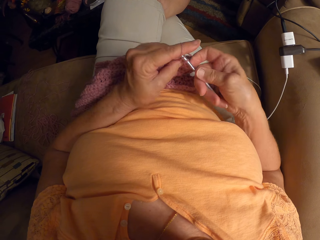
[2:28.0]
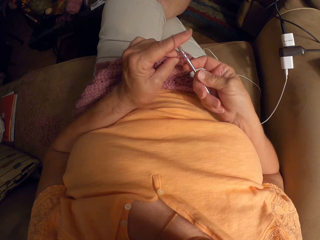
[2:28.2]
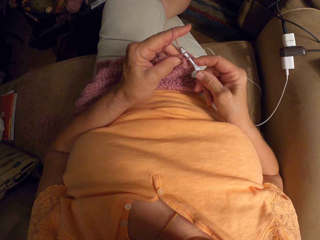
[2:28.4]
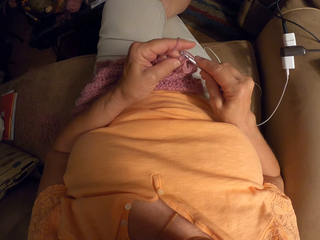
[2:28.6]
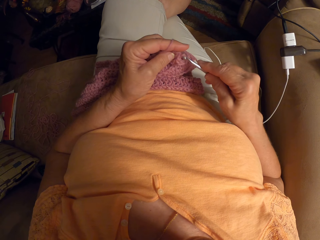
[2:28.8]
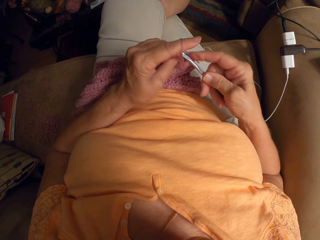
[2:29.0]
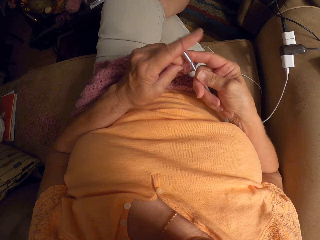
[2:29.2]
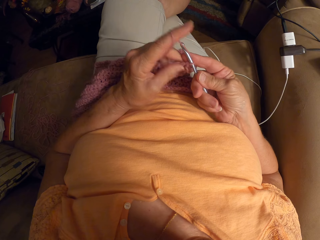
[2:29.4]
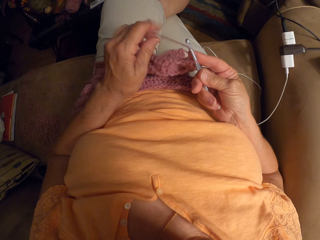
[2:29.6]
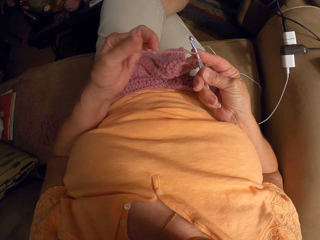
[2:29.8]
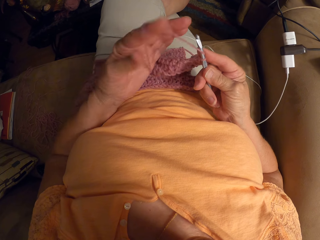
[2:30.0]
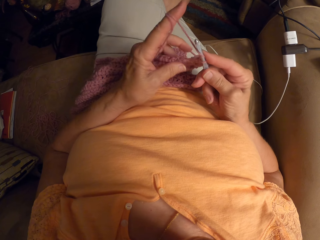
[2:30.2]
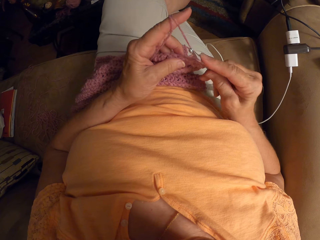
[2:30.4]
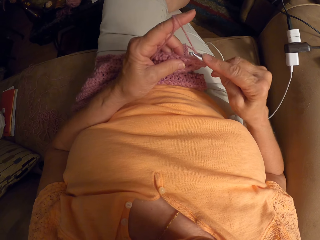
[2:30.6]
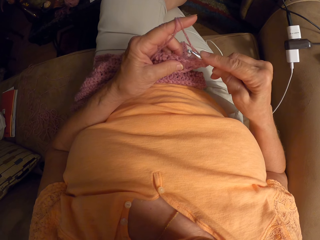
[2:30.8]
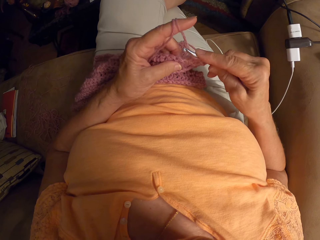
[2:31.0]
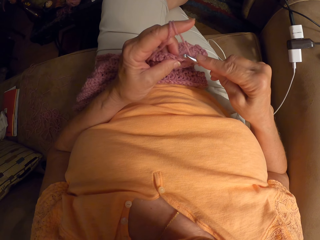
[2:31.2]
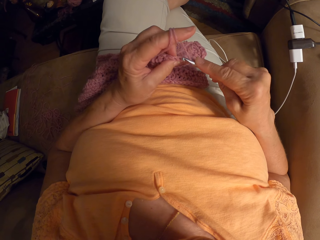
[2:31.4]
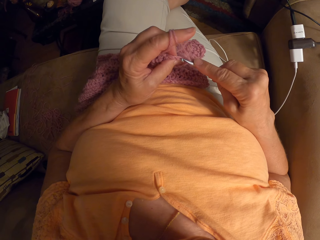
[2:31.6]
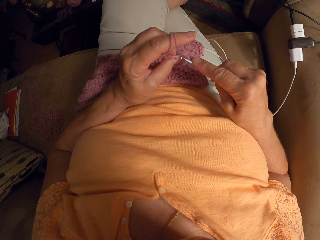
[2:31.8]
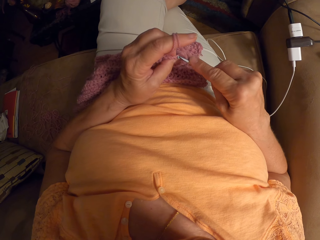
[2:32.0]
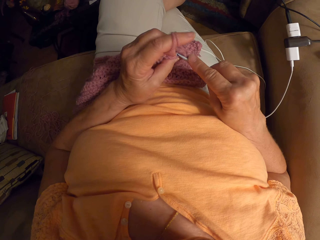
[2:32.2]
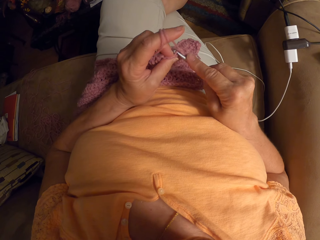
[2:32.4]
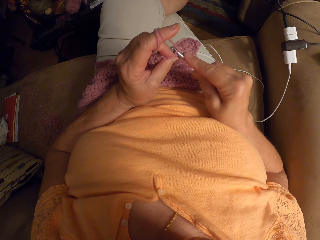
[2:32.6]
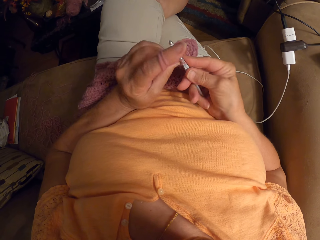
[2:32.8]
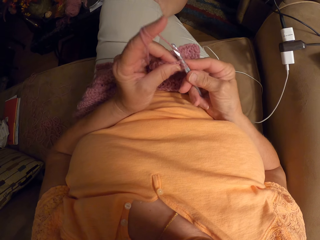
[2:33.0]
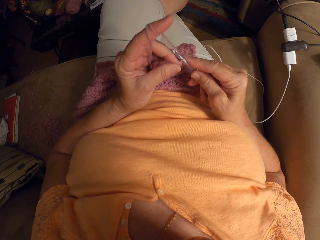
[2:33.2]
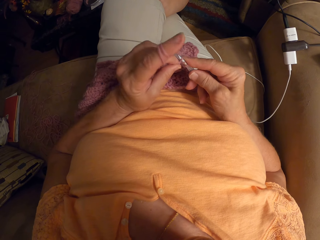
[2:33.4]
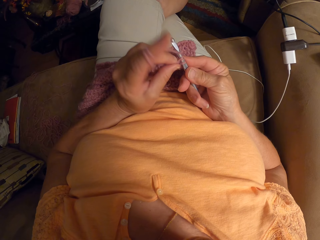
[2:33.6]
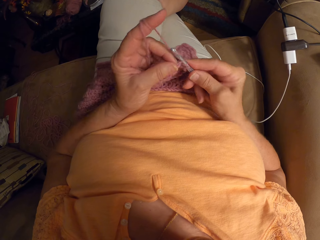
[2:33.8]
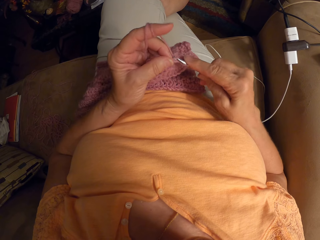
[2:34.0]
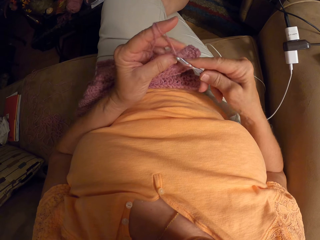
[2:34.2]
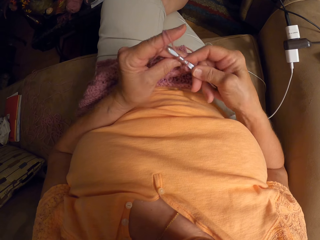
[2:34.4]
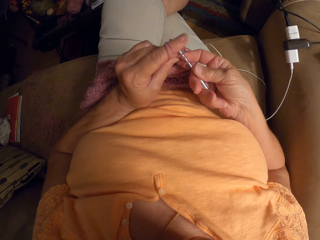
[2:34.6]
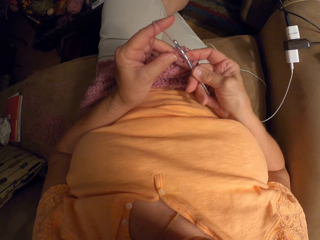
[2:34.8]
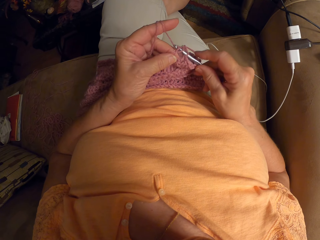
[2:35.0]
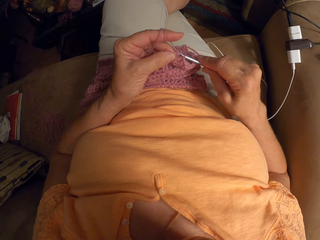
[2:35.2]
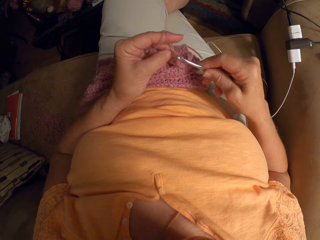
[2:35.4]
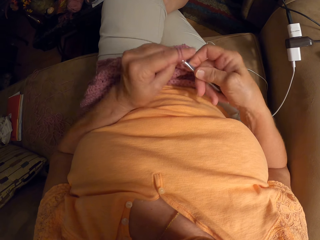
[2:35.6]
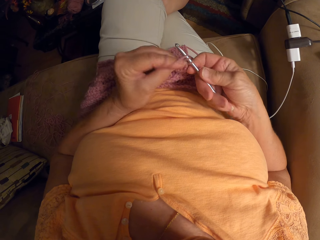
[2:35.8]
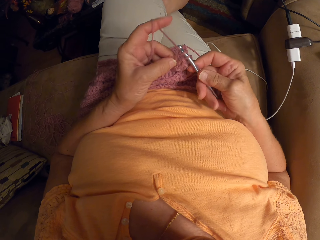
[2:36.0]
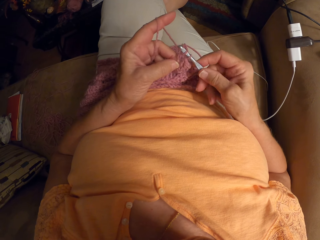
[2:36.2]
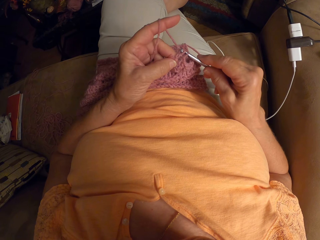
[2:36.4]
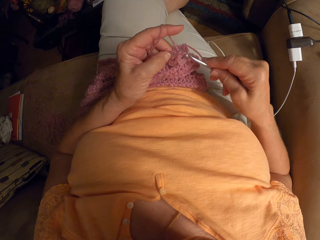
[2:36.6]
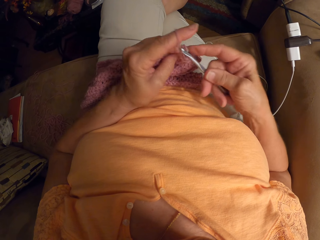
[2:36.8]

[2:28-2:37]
The camera wearer twists the thread on the finger. They proceed to weave.

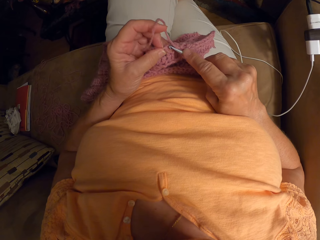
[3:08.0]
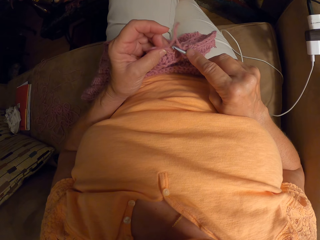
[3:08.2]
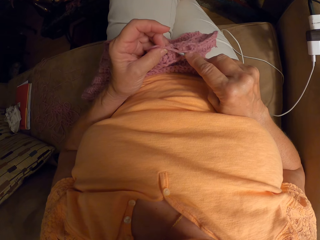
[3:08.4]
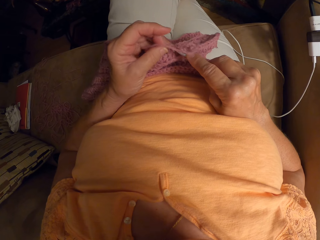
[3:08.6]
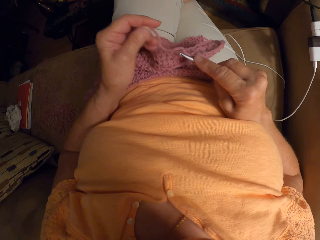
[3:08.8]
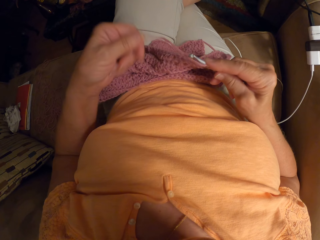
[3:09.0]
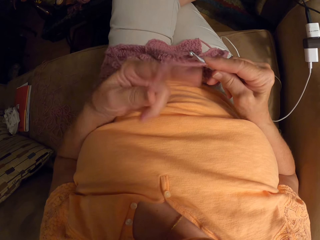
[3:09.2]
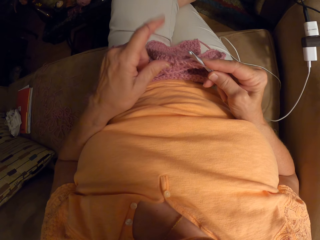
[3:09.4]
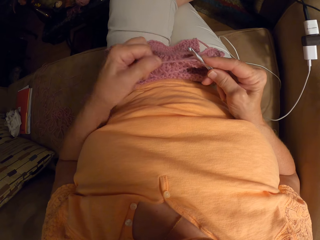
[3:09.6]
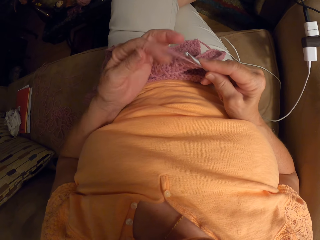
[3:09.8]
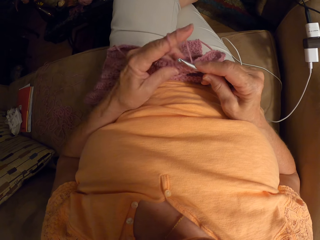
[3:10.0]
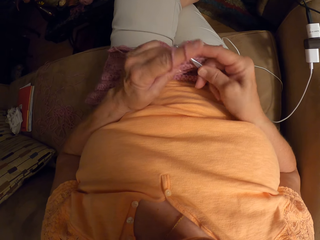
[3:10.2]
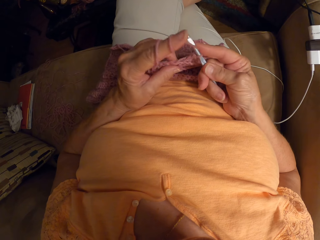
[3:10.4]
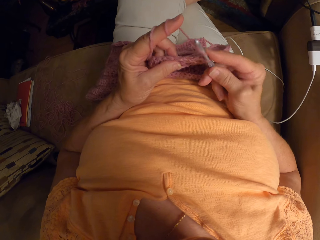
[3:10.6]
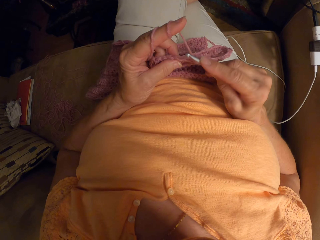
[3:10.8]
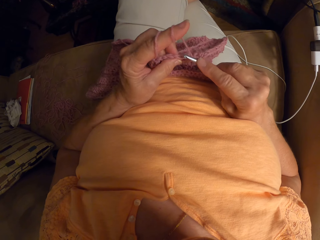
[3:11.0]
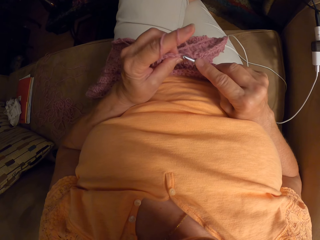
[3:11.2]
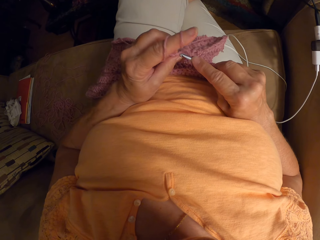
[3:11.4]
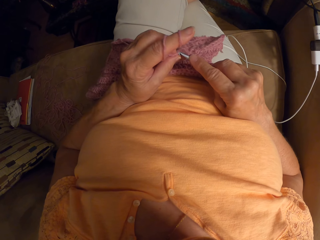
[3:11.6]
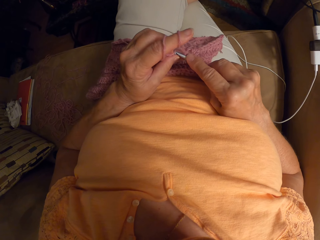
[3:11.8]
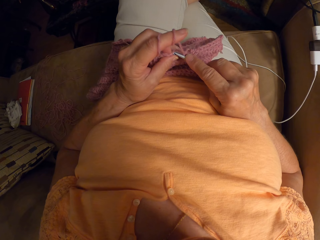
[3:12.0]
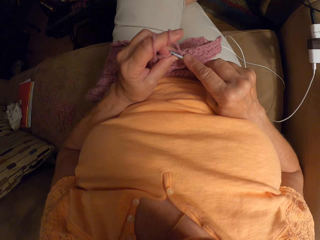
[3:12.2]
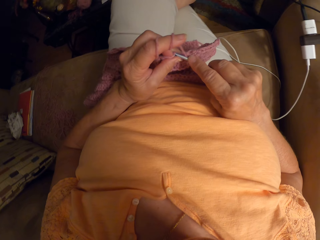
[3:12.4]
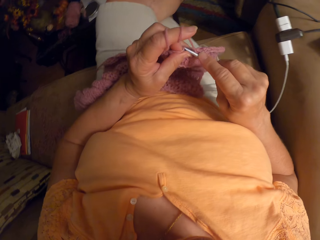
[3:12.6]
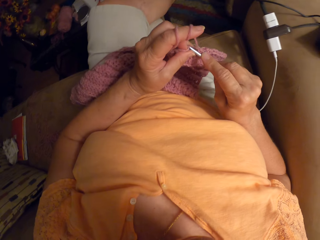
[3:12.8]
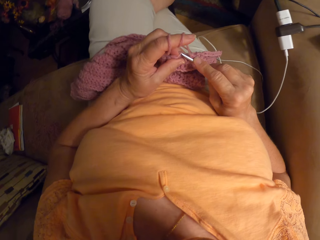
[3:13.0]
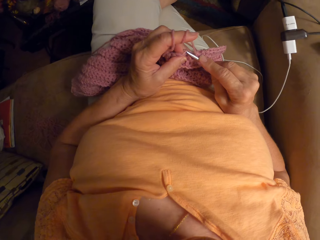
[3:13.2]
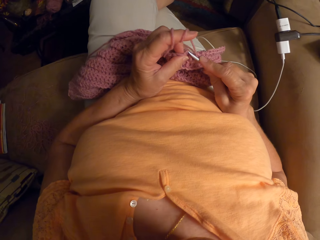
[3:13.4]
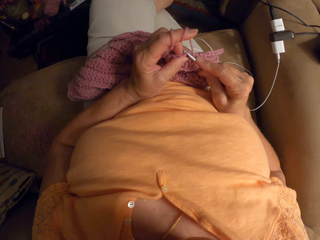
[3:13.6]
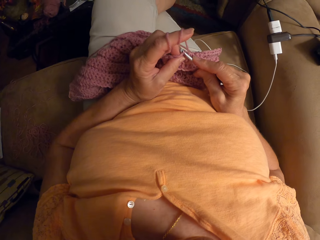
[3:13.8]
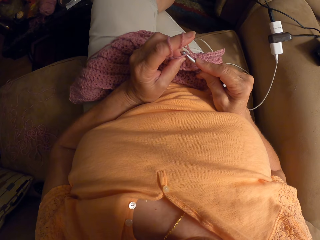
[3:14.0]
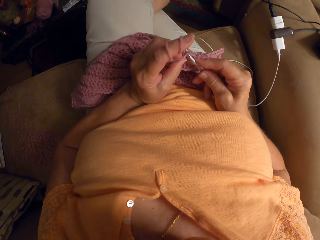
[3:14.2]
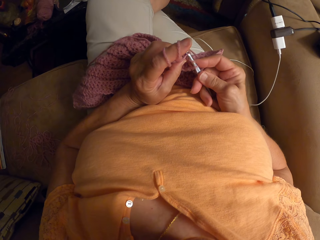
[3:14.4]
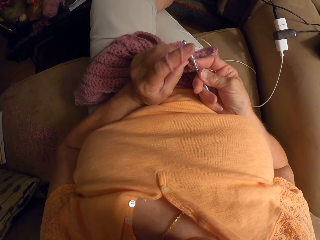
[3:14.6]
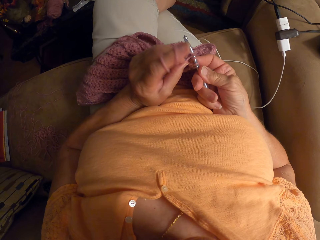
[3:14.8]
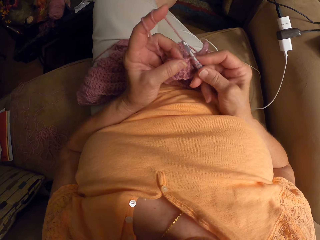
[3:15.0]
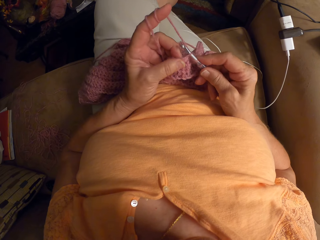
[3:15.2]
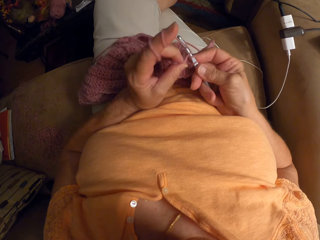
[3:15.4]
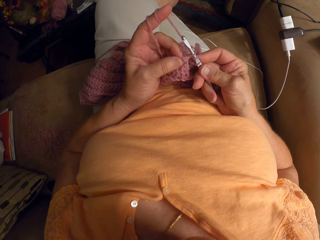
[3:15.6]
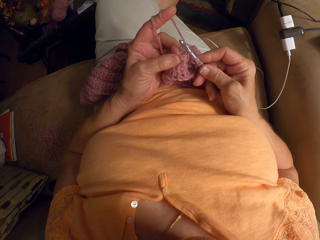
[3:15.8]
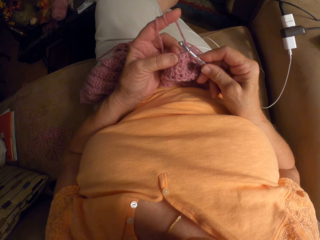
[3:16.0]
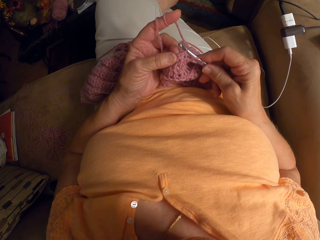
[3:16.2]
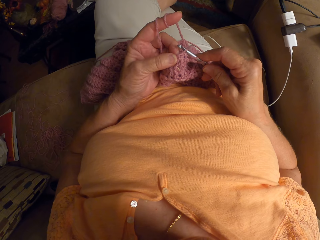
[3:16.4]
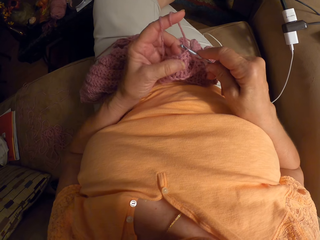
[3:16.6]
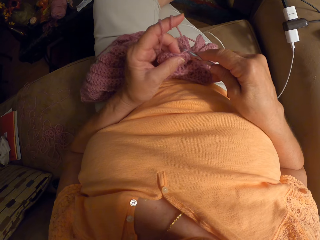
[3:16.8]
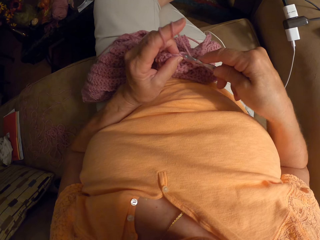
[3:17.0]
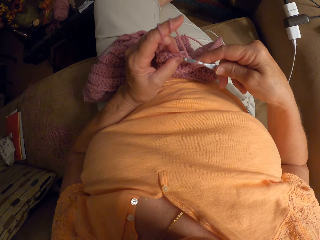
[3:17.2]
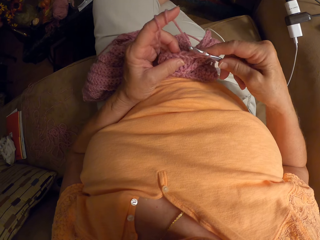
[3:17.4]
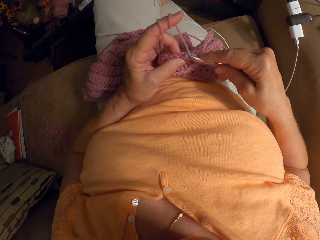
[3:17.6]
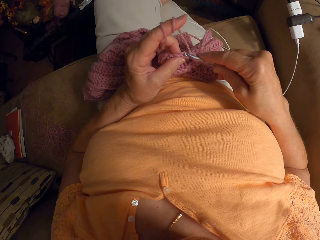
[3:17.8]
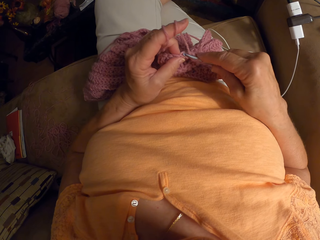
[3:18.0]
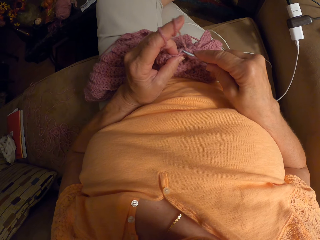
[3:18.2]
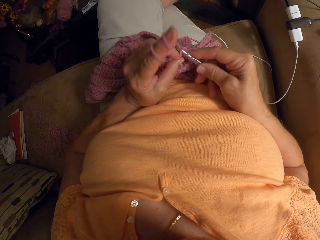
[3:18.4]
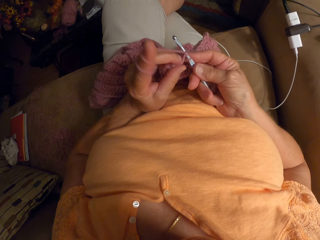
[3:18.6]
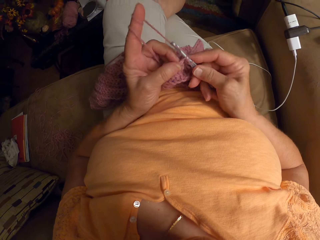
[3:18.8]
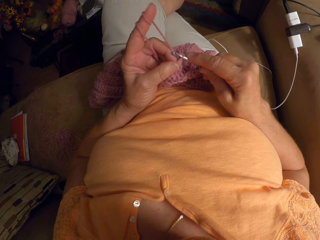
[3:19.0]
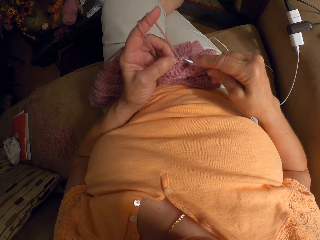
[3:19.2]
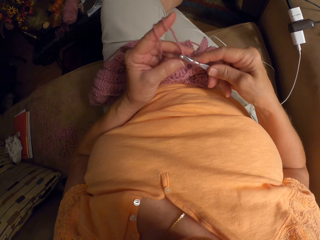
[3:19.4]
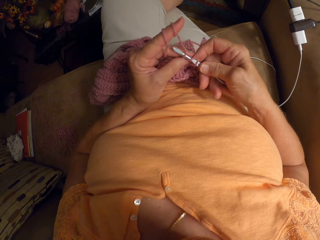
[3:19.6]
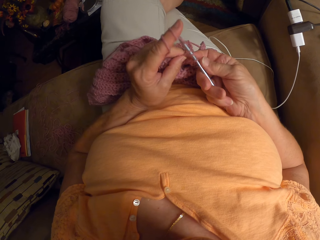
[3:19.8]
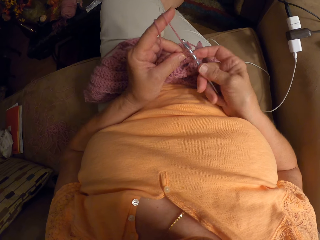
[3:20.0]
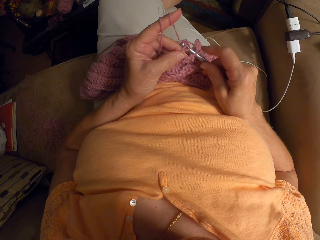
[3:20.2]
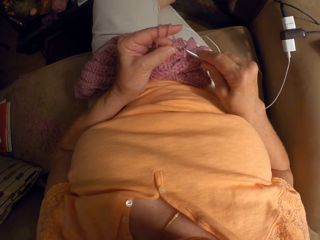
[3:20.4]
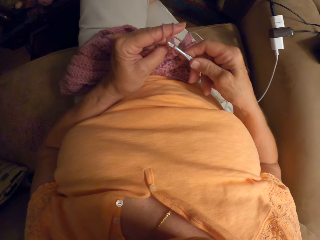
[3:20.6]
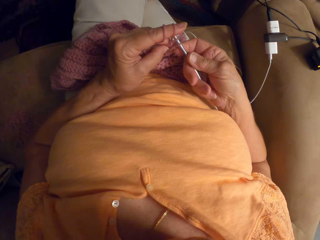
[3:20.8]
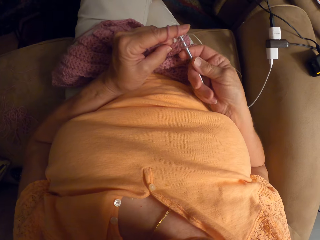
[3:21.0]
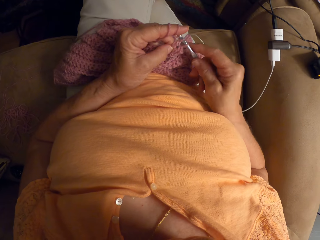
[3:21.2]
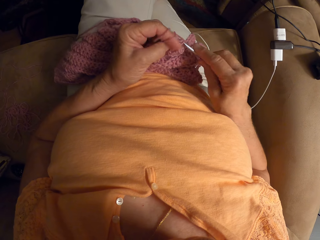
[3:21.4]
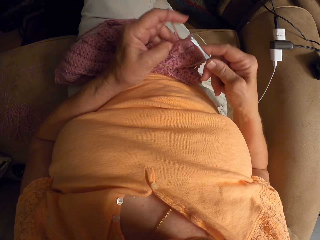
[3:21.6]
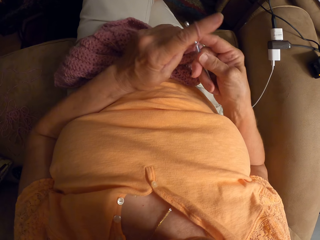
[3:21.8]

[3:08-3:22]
The camera wearer twists the thread on the finger. They proceed to weave.
